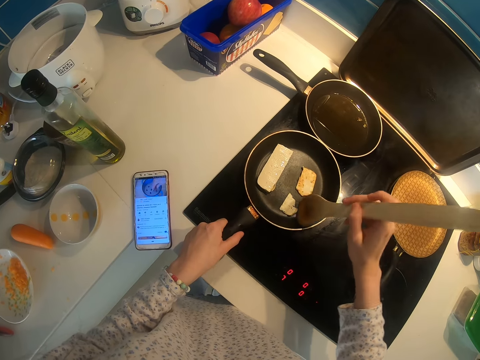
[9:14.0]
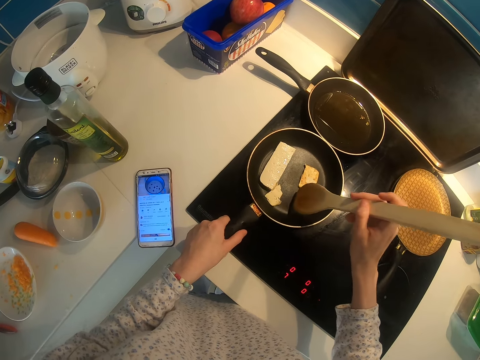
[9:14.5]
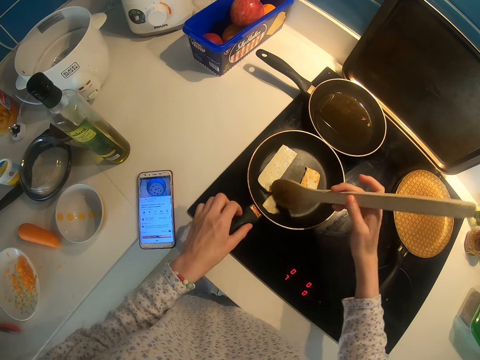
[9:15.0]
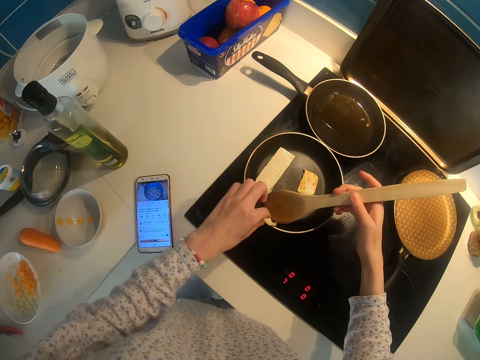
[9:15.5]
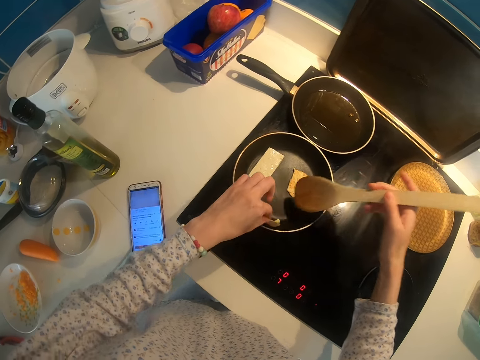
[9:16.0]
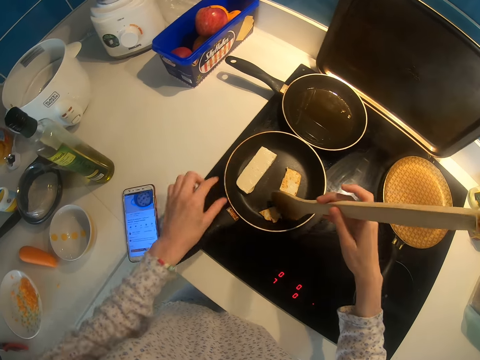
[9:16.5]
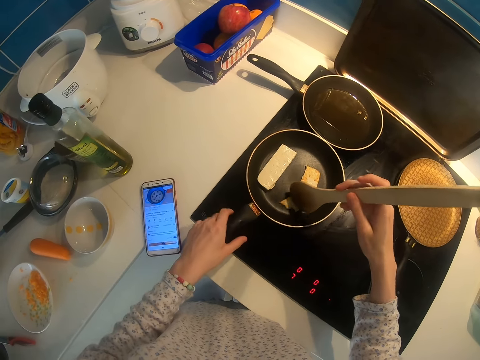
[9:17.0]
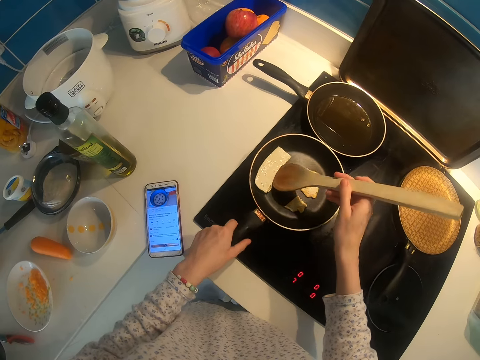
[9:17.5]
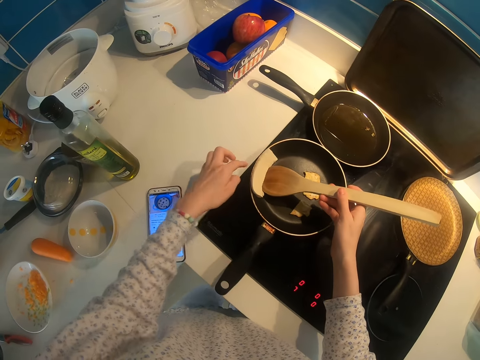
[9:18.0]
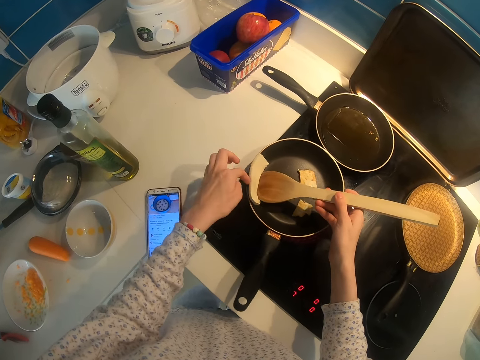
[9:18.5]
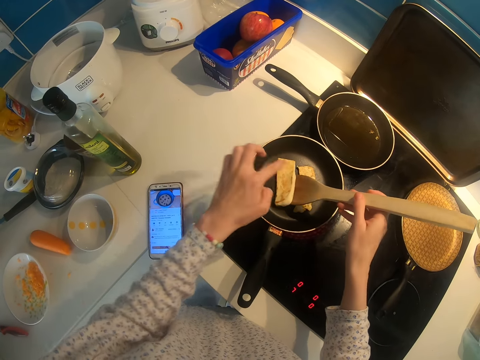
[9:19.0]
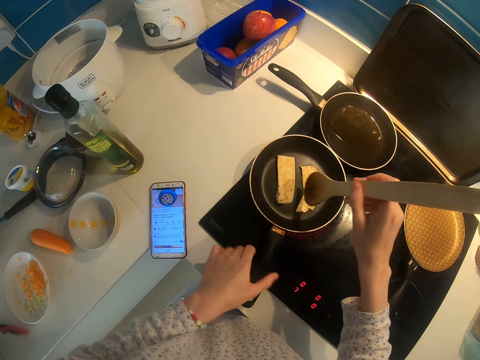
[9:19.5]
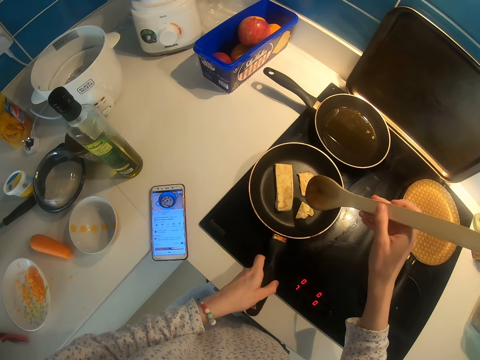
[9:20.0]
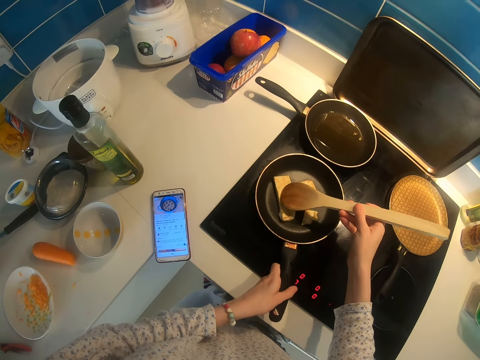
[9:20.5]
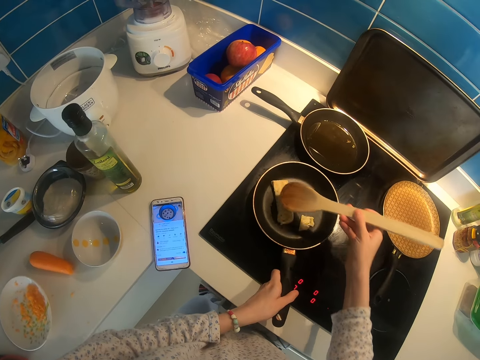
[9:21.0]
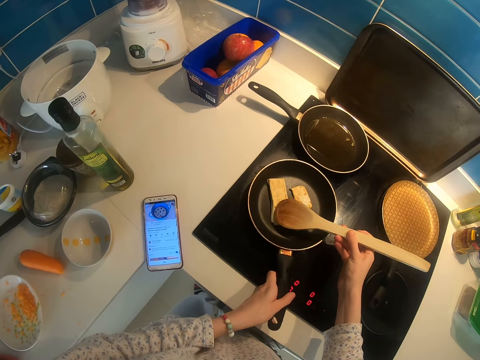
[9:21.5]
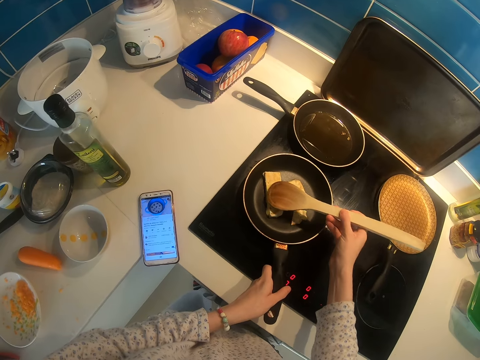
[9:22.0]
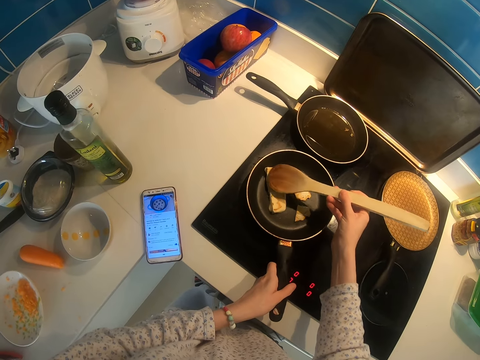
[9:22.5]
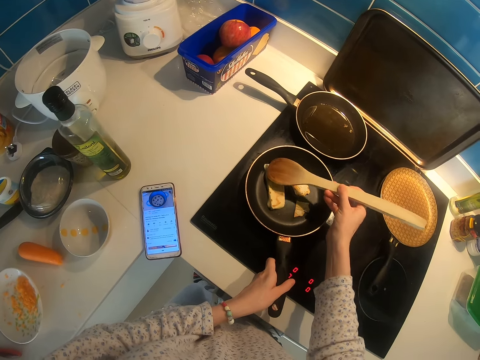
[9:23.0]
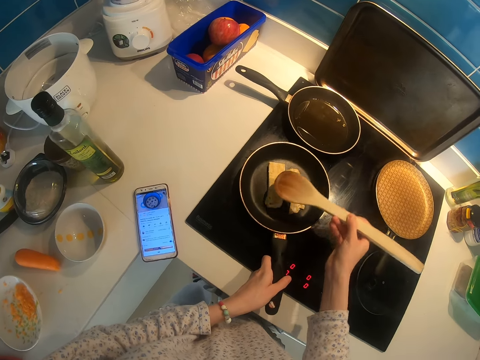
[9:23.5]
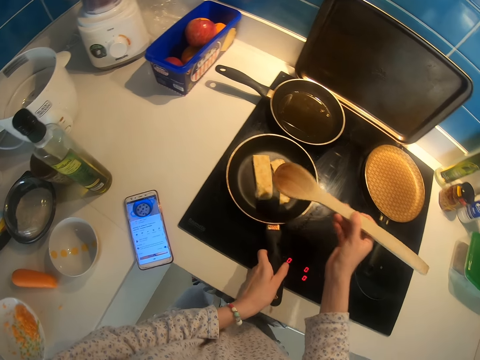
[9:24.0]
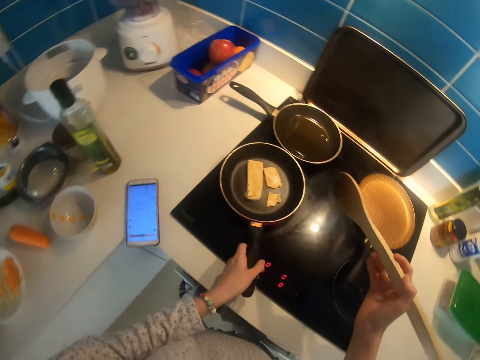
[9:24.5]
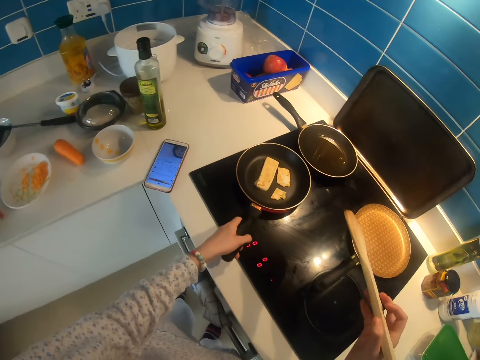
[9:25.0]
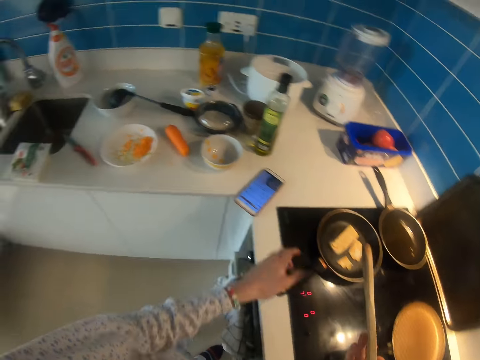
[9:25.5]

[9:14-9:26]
The camera wearer turns the meat with a spoon. She uses her hand to turn the pancake. She uses the cooking stick to turn the pancakes. She uses her hand to turn the pancake. She presses the meat with the spoon.

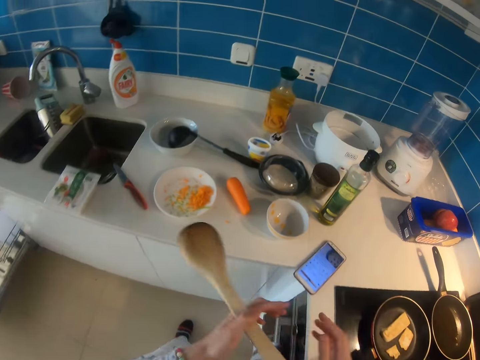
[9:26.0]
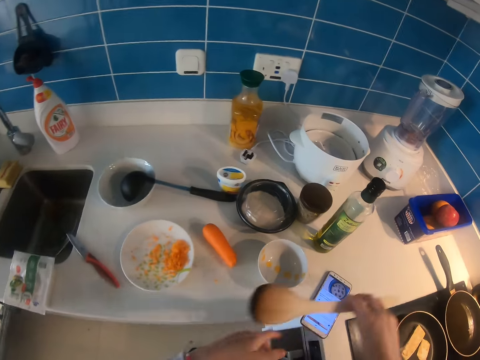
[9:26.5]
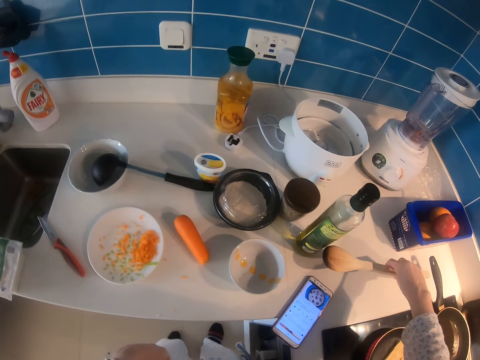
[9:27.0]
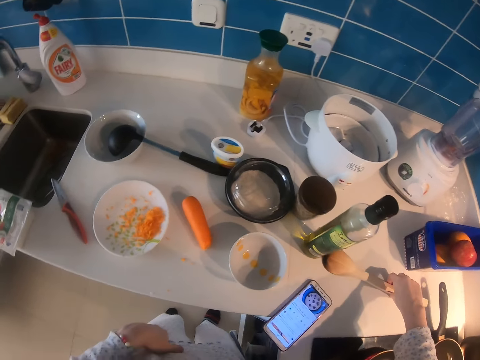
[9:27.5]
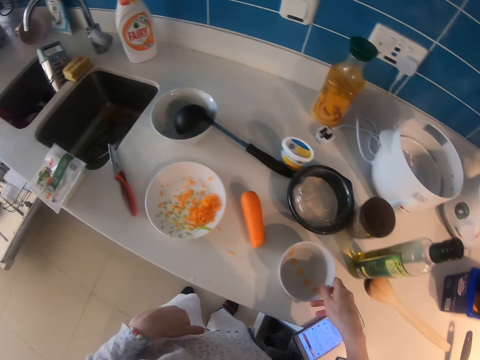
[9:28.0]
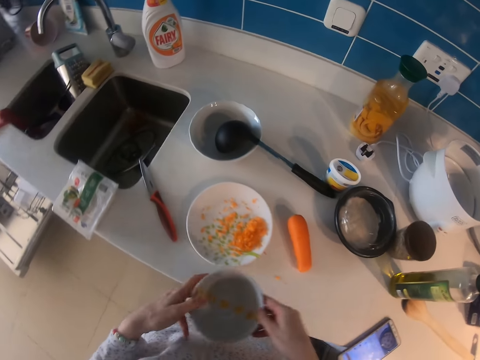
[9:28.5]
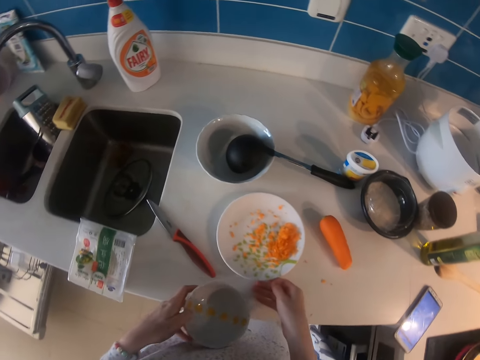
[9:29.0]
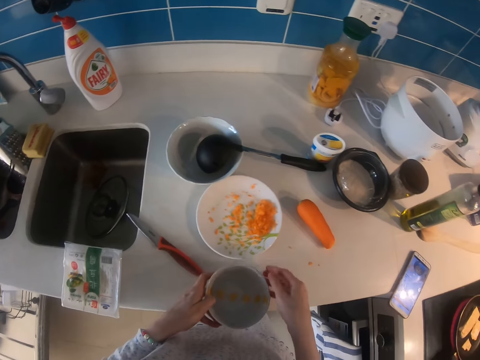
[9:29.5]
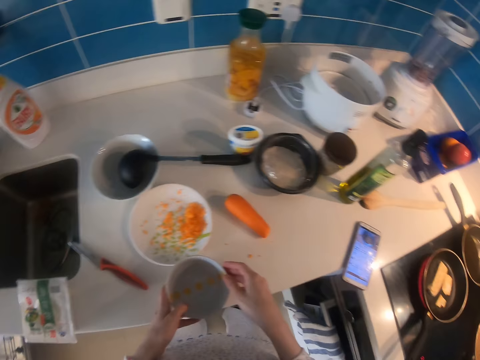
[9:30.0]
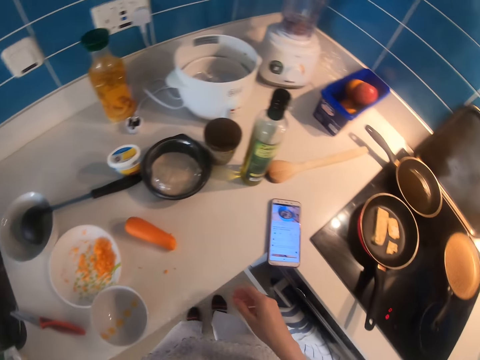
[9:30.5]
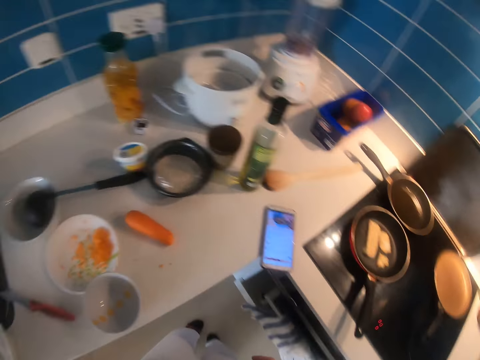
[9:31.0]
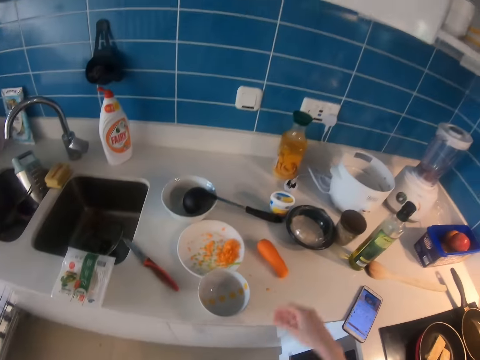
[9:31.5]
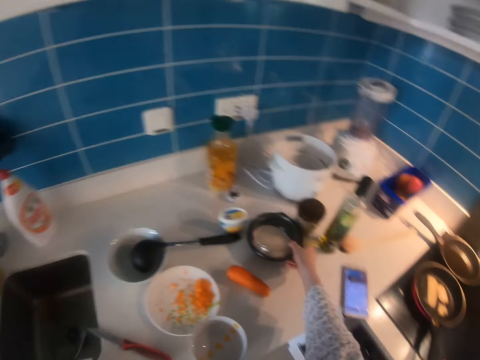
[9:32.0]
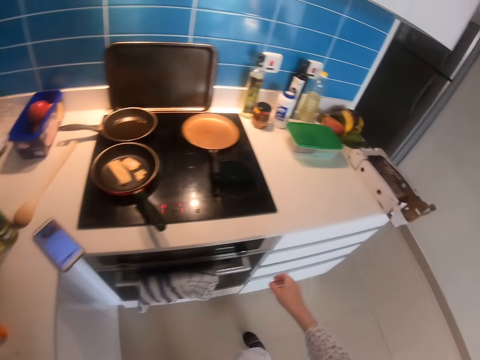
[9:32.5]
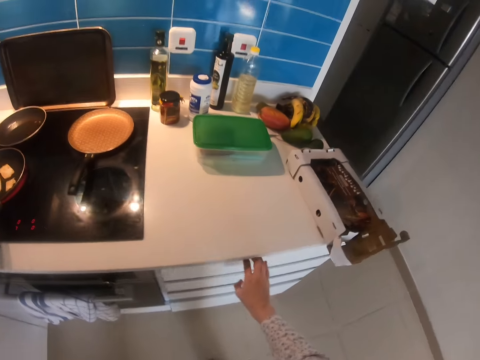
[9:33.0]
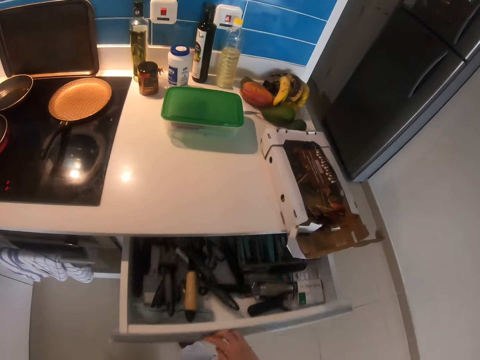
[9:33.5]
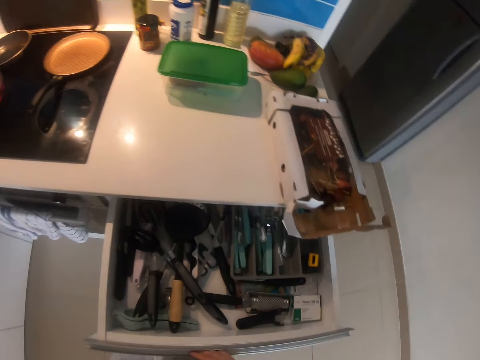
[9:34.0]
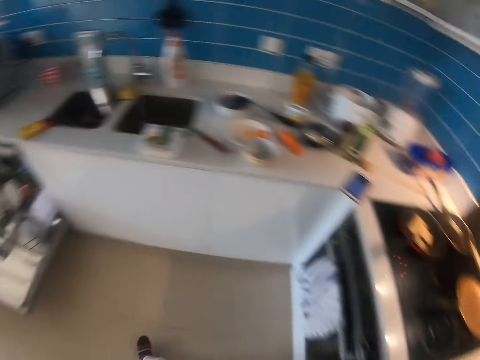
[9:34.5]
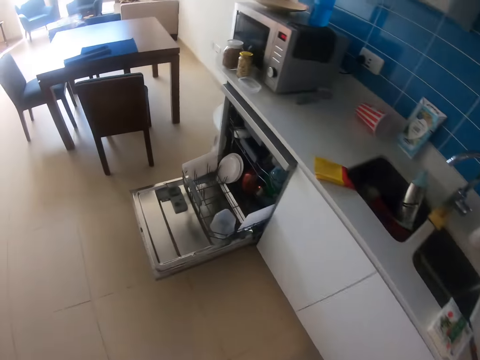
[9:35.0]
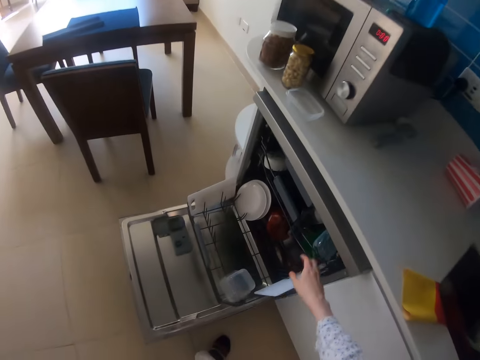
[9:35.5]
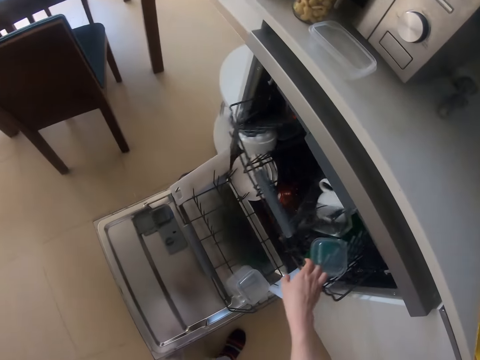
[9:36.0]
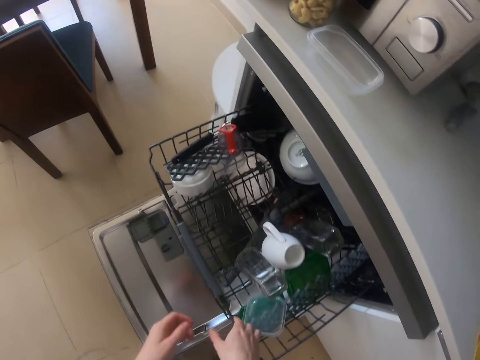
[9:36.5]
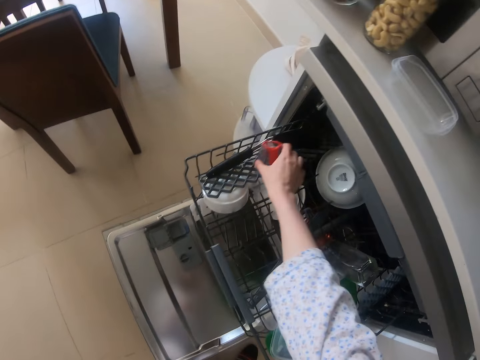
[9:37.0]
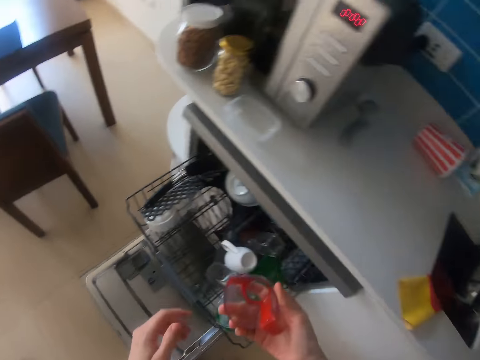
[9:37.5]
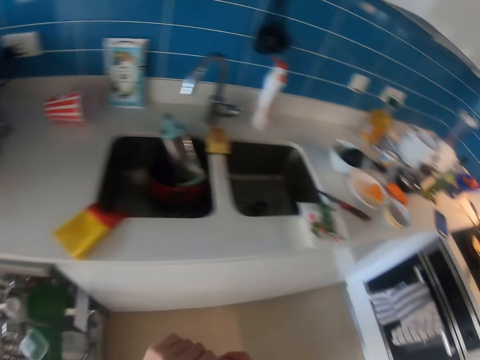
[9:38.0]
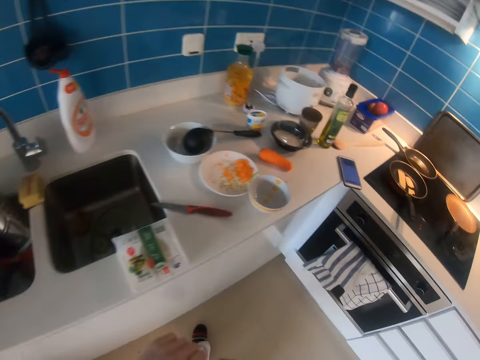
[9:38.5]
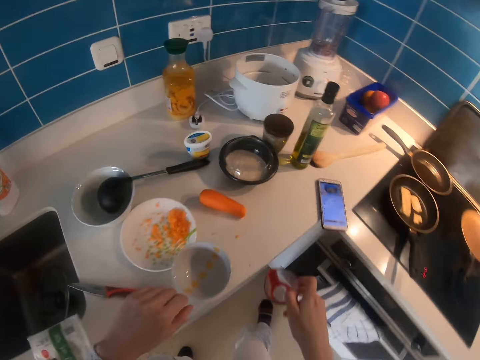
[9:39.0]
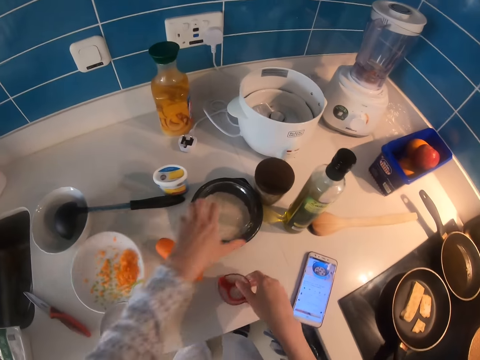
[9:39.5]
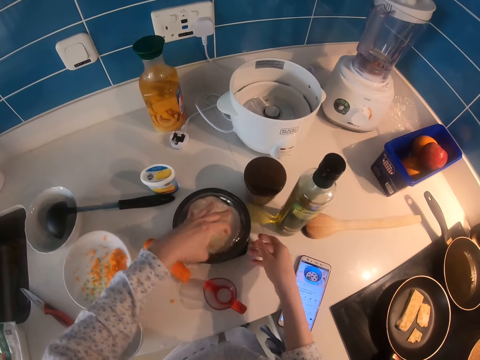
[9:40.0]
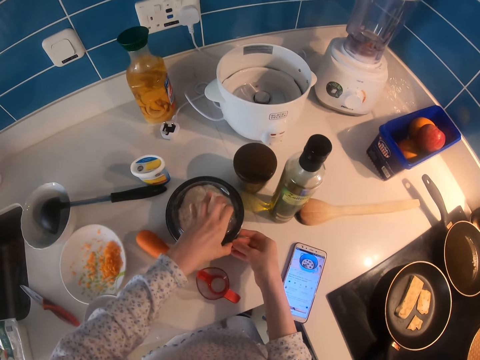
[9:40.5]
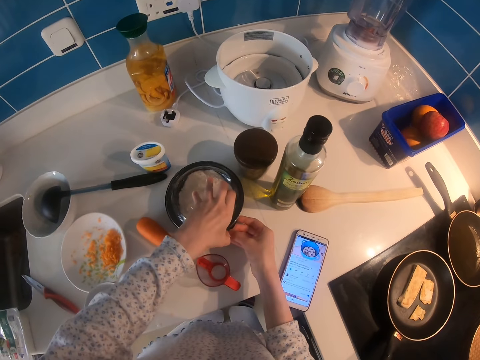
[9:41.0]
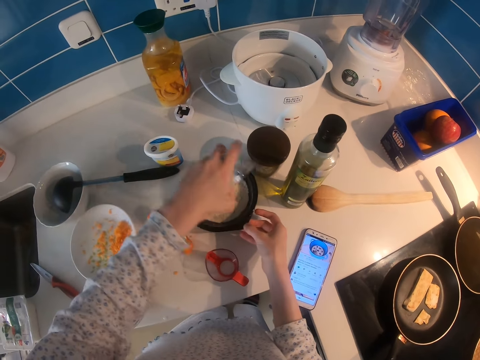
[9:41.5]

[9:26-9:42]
The camera wearer puts the wooden spoon on the kitchen worktop. They take the bowl on the kitchen cabinet. They push a plate or the other bowl. They put the bowl on the kitchen worktop. They walk. They touch the bowl. They open a drawer. They walk. They pull the dishwasher rack. They take a measuring jar. They walk. They put the measuring jar on the kitchen cabinet.
